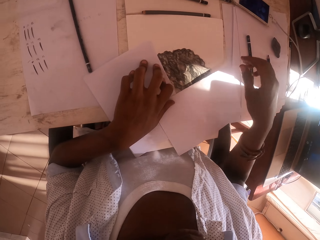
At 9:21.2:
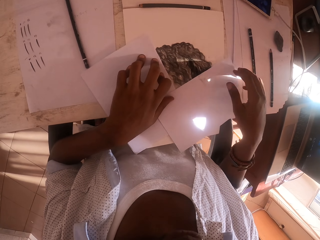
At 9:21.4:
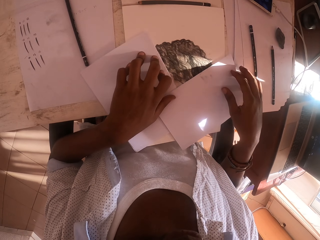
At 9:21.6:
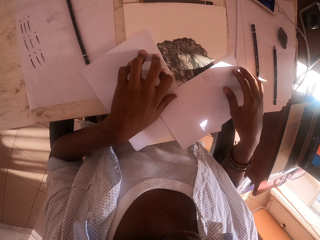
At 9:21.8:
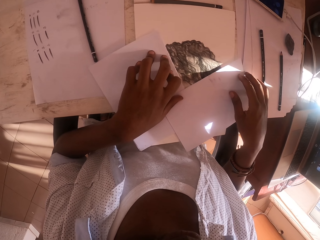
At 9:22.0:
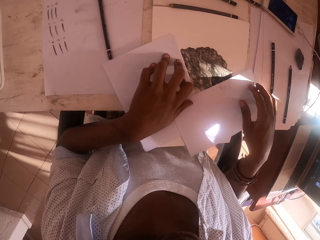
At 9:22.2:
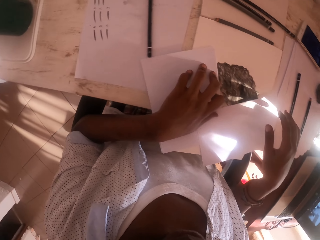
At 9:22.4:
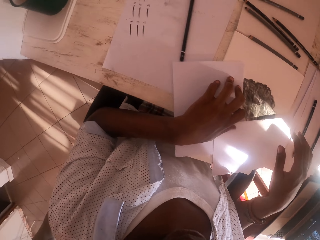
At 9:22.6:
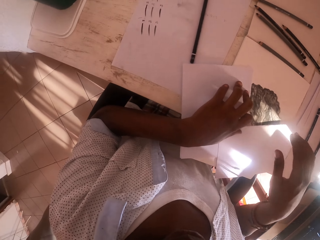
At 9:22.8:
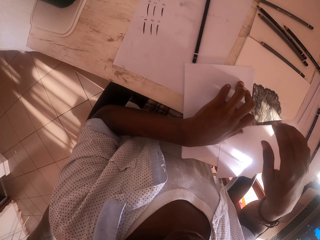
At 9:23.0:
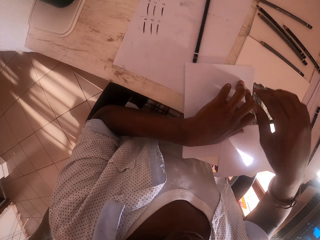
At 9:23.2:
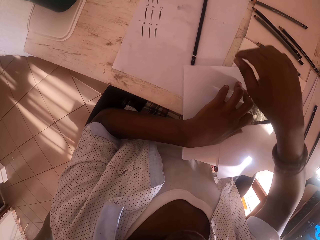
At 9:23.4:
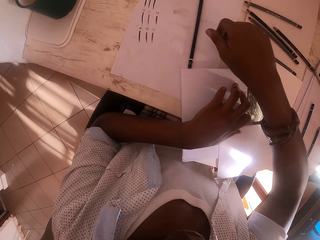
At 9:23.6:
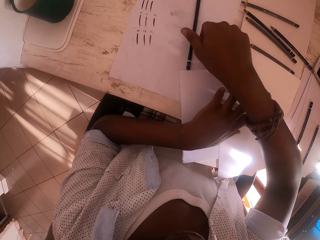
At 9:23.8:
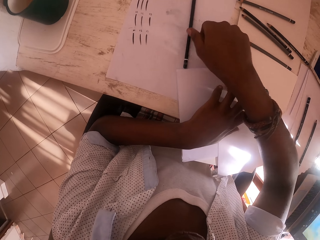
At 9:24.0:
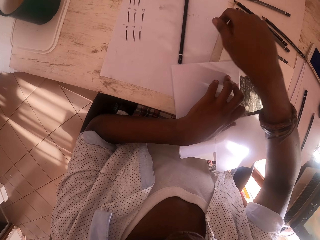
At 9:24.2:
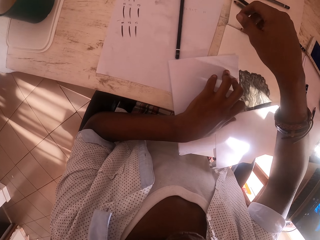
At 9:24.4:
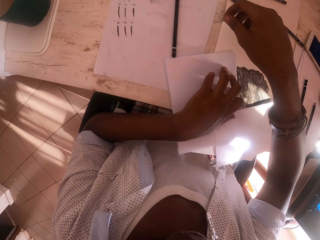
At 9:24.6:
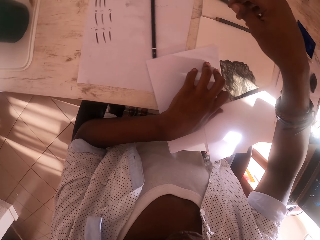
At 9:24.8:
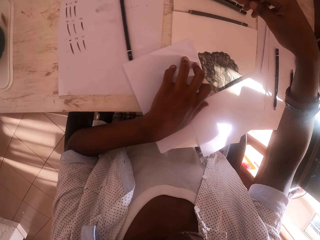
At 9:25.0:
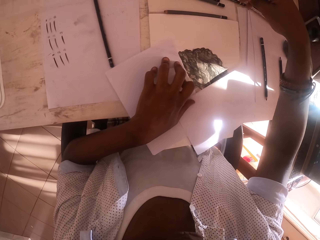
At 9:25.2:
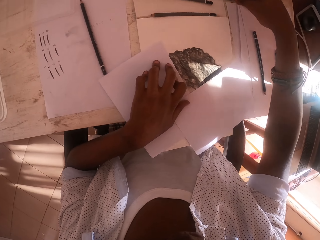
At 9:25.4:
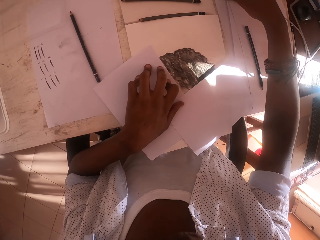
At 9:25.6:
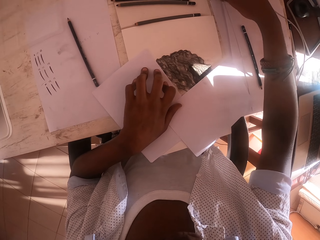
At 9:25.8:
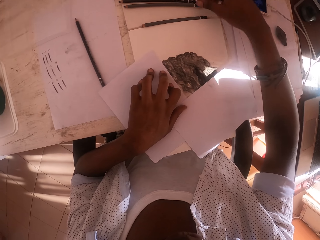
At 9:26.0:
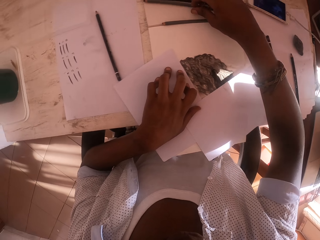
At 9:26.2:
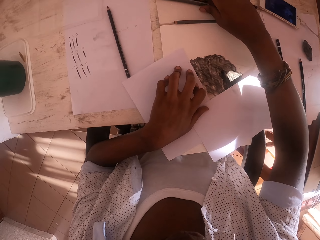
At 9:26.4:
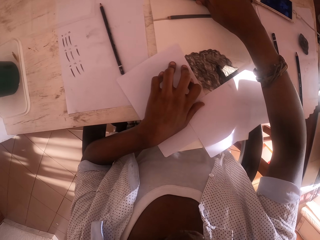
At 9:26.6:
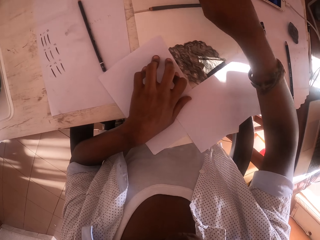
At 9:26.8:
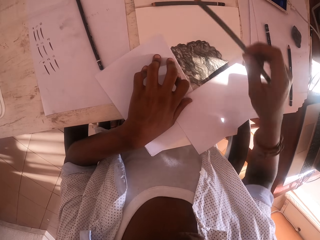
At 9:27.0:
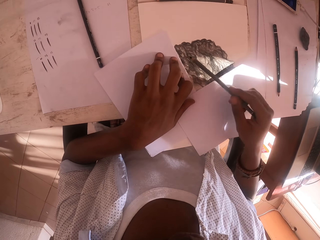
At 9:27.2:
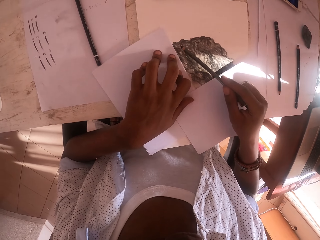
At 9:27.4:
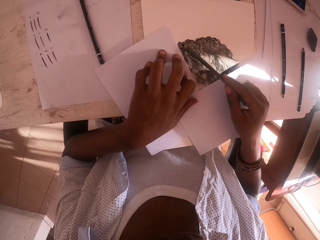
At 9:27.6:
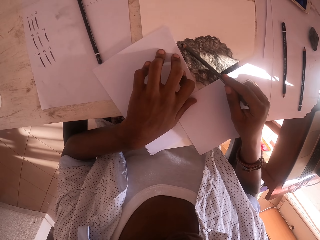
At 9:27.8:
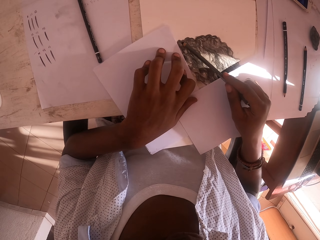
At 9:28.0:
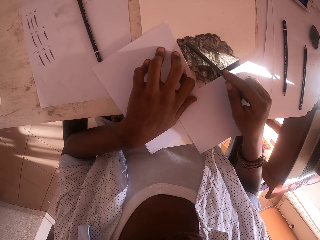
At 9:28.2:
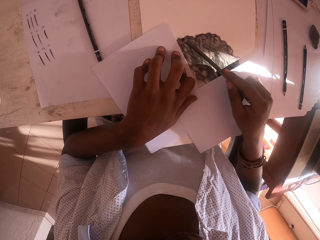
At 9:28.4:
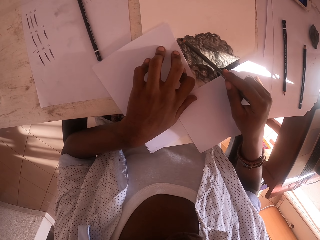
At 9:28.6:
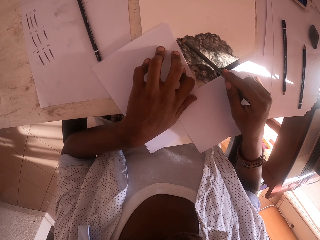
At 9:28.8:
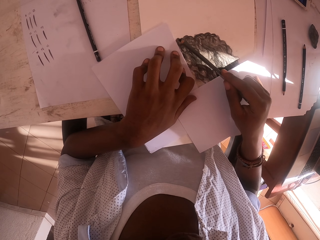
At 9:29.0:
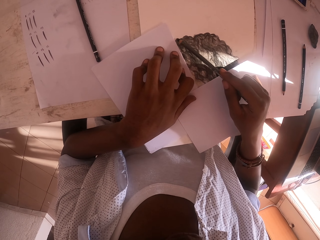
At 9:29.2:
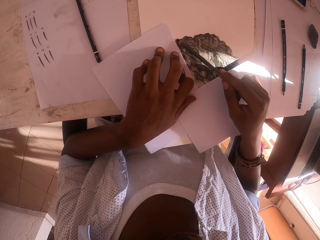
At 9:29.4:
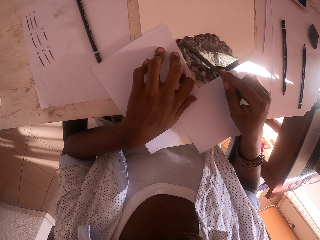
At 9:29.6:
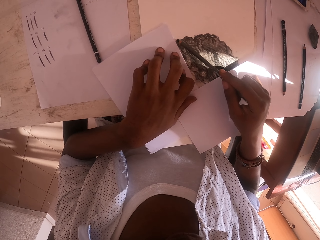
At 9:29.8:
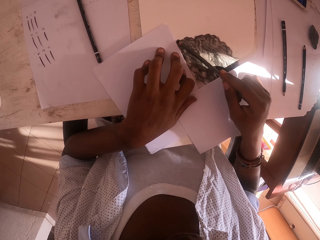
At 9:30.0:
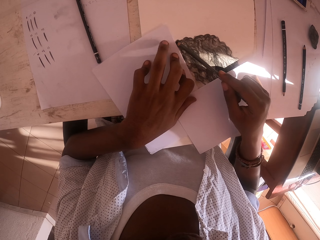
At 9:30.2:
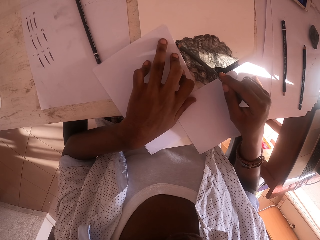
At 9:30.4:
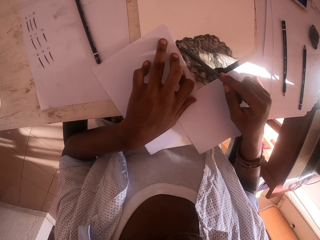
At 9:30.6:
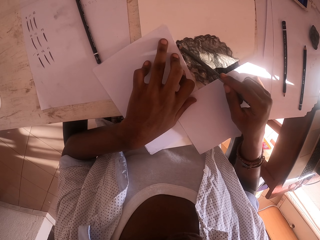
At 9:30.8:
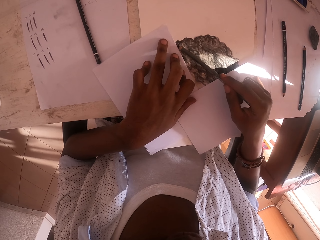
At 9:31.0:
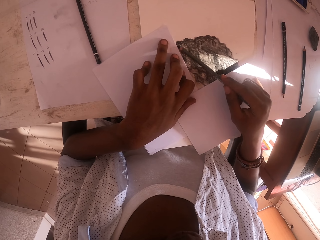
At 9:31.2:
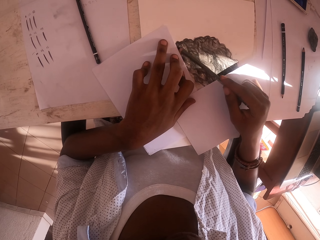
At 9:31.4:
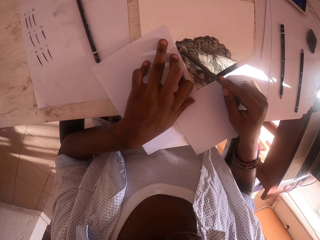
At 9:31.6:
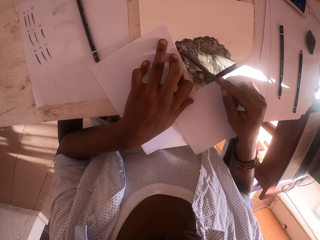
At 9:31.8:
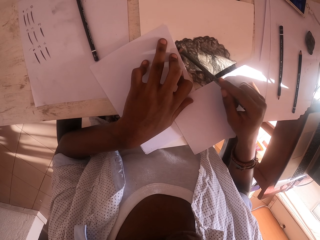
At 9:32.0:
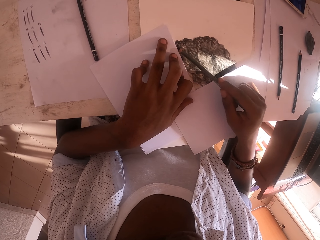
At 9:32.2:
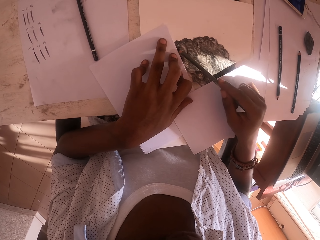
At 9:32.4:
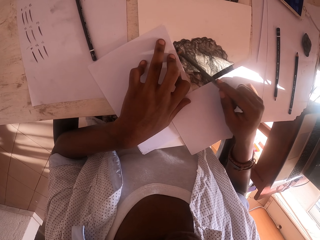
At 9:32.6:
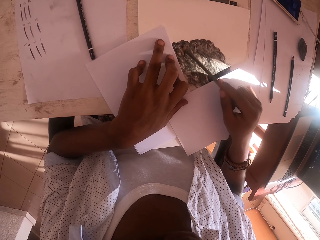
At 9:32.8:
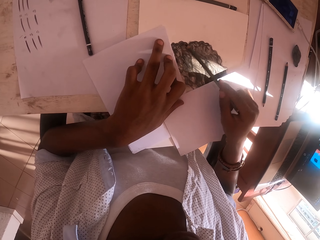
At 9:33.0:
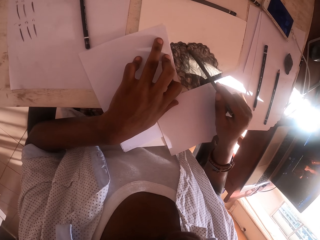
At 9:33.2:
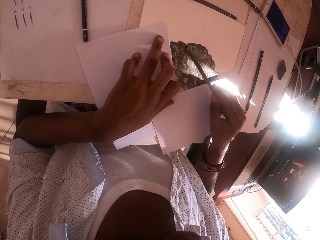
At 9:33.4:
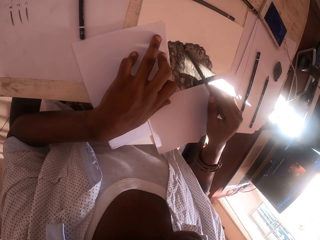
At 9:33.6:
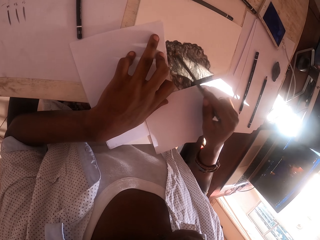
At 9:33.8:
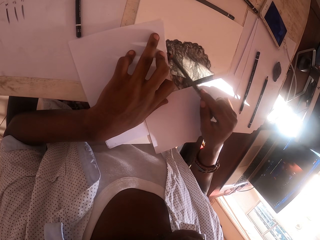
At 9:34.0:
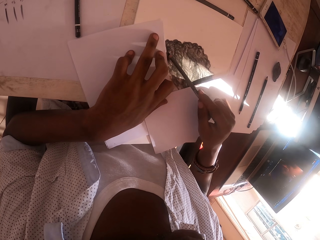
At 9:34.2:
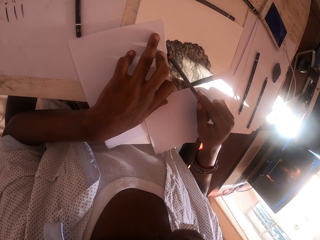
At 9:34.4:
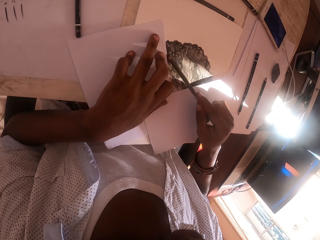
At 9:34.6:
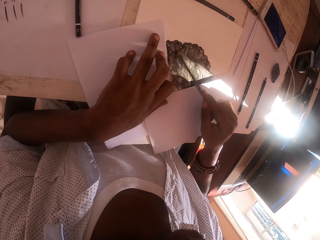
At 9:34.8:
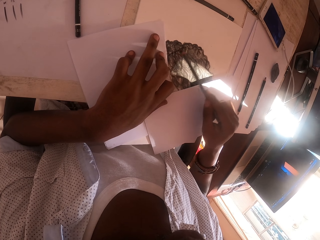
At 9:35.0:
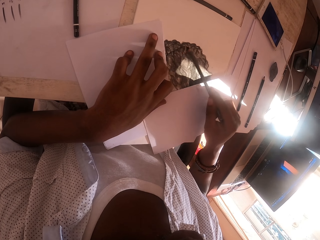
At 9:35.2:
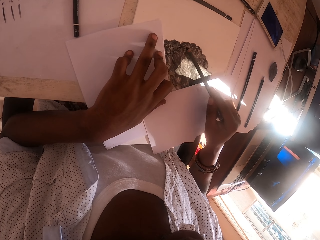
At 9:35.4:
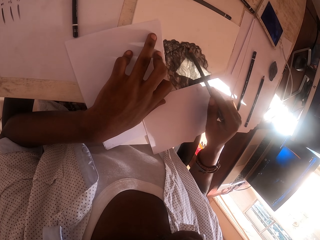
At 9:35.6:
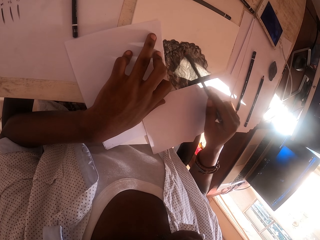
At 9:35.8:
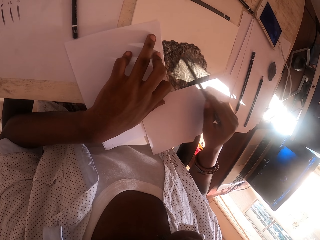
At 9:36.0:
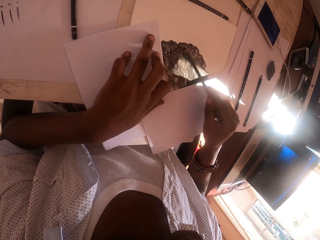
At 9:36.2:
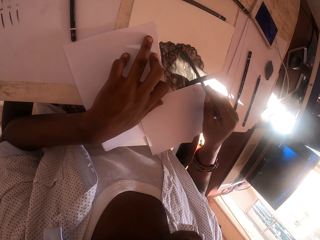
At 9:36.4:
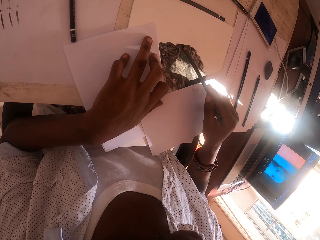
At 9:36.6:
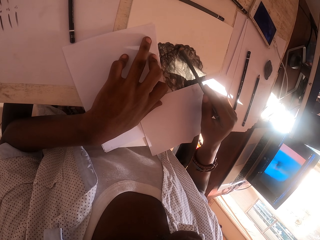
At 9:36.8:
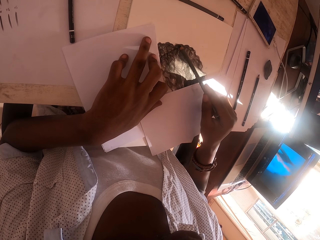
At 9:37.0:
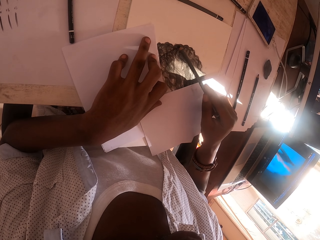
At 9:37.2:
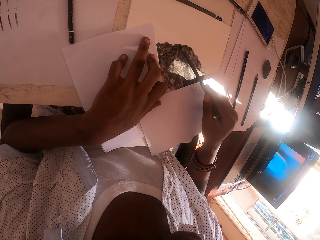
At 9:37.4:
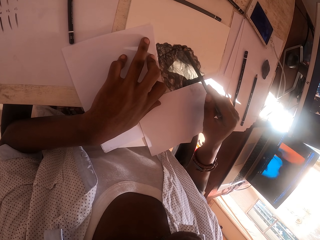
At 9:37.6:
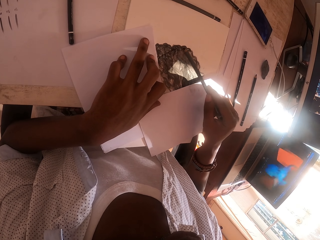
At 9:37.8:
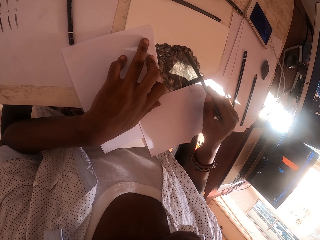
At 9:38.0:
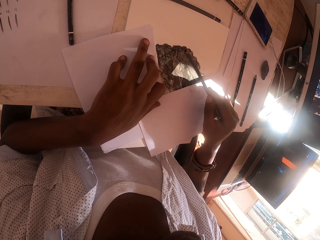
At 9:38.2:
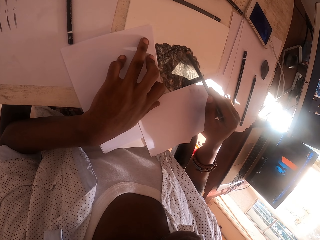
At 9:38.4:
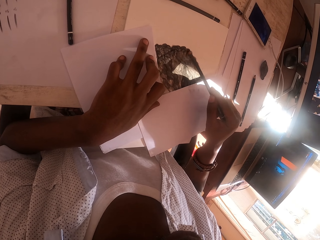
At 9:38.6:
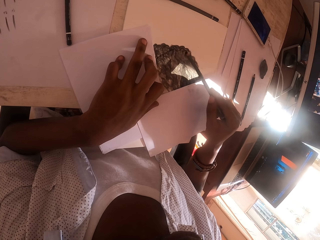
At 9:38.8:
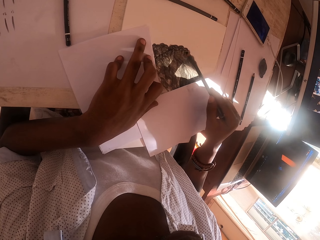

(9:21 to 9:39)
The camera wearer lifts his right hand. He moves his right hand to the front. He holds a drawing paper with his right hand. He looks around the living room. He moves his right hand towards an artist pencil. He picks up the artist pencil with his right hand. He shades on the drawing paper with the artist pencil. He moves his left ring finger on the drawing paper. He looks around the living room.

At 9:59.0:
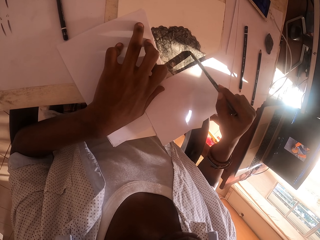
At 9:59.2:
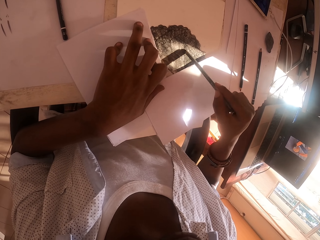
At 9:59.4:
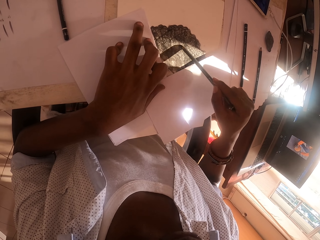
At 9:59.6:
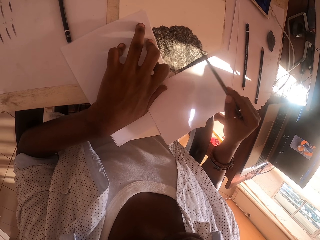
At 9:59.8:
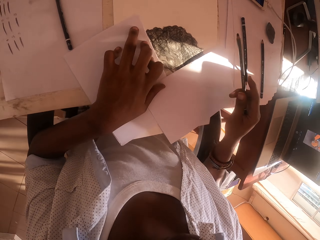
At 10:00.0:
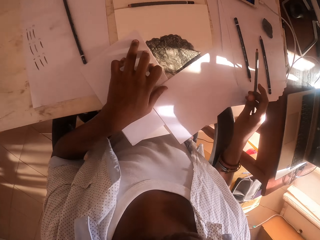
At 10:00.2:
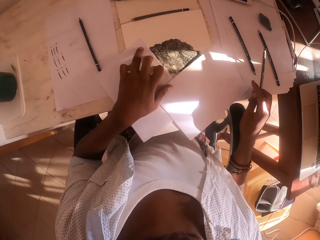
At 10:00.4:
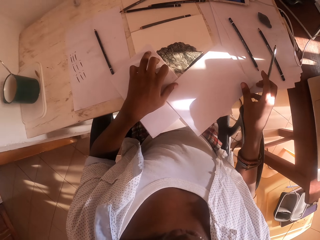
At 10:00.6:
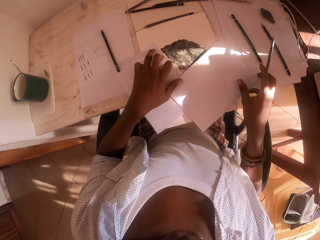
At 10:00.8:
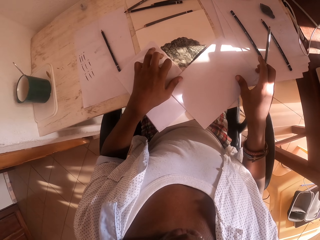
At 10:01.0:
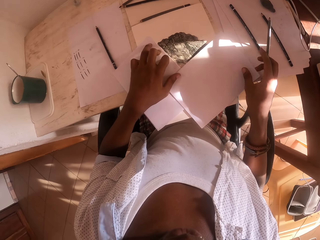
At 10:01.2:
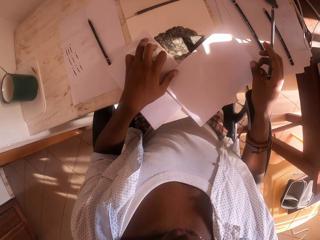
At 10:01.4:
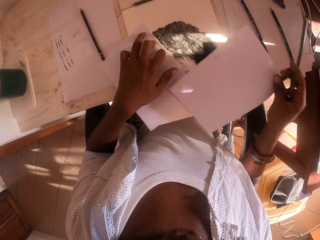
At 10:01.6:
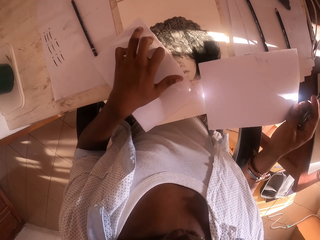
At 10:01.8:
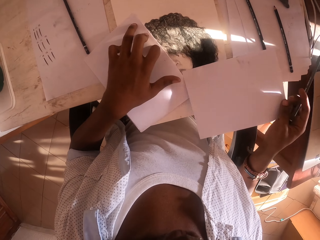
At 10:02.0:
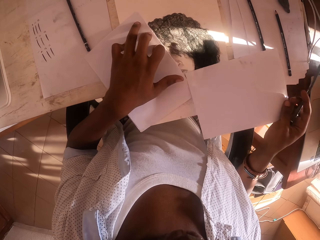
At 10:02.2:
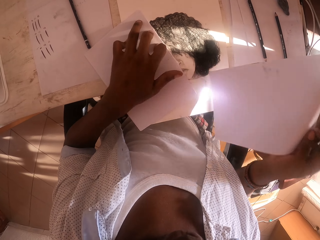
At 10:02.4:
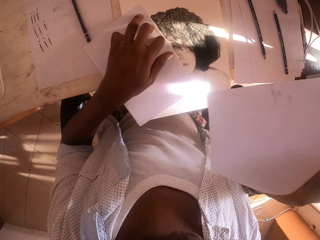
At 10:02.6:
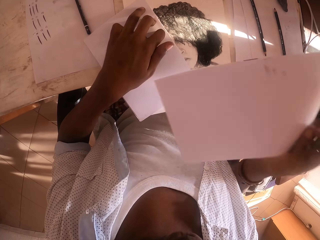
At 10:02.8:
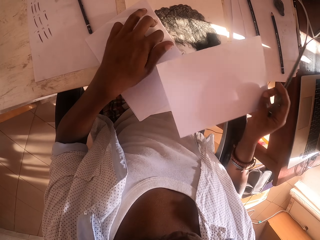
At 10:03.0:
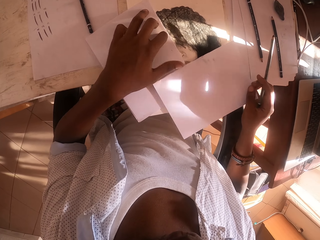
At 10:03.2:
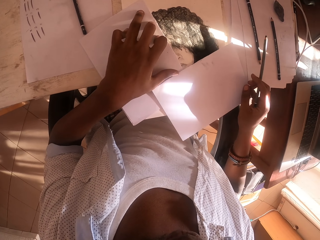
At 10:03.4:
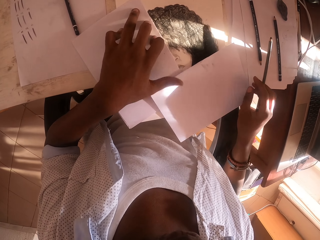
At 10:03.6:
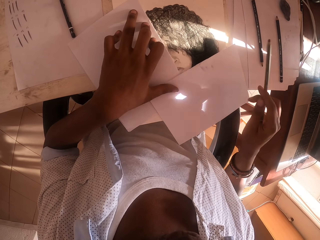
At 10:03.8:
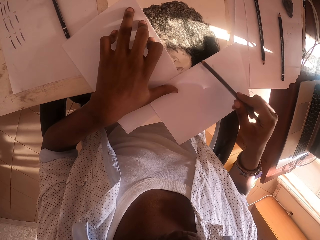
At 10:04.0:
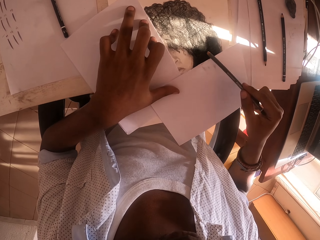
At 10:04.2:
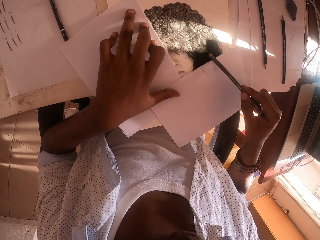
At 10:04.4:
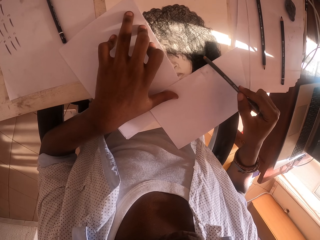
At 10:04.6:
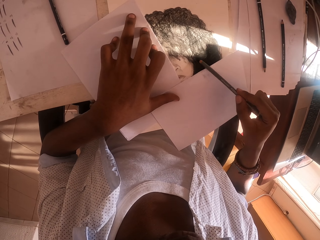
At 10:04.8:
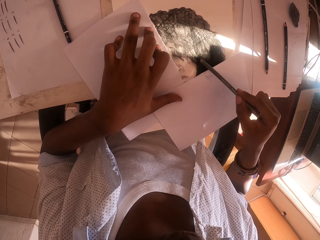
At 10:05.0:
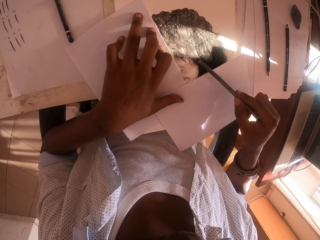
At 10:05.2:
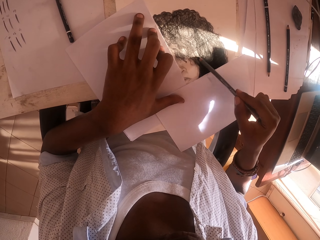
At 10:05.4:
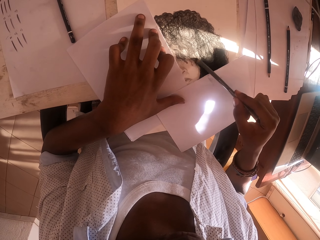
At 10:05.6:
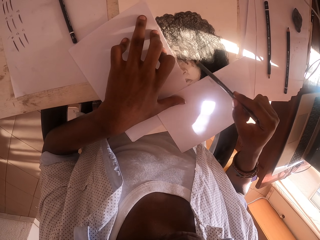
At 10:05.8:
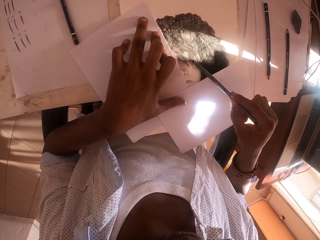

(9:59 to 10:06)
The camera wearer holds a drawing paper with his right hand. He lifts the drawing paper with his right hand. He puts the drawing paper on top of other drawing papers. He holds the drawing paper with his left hand thumb. He draws with an artist pencil. He shades on the drawing paper with the artist pencil.
